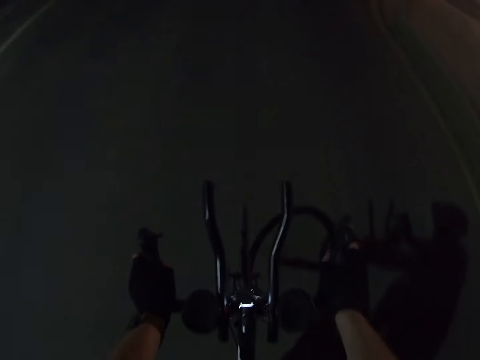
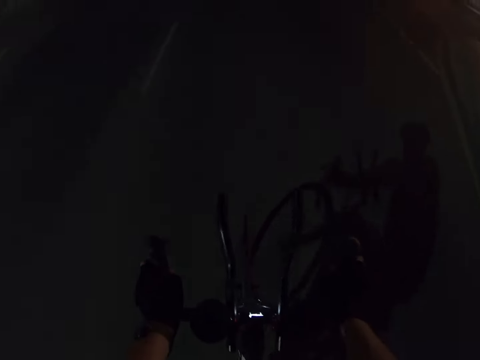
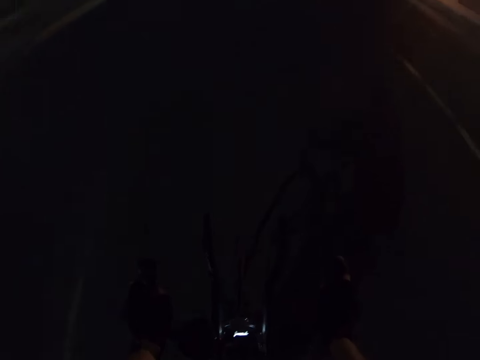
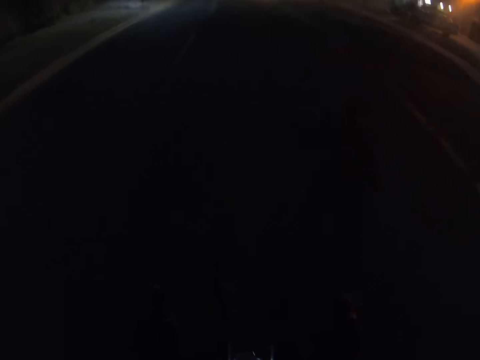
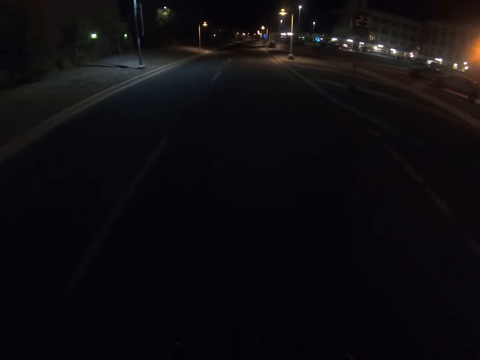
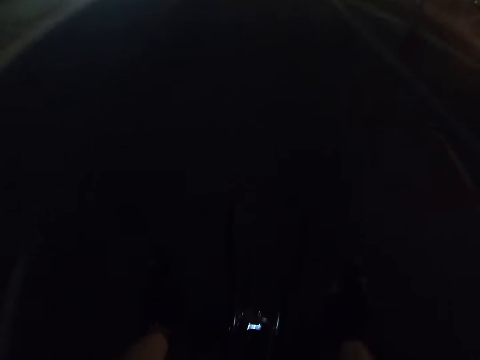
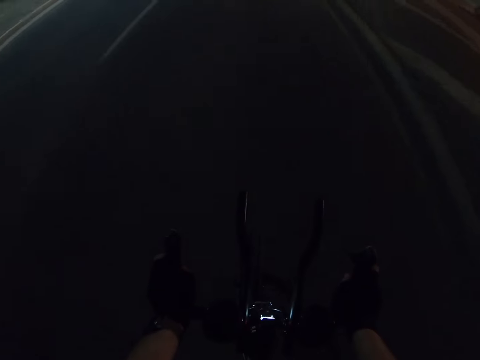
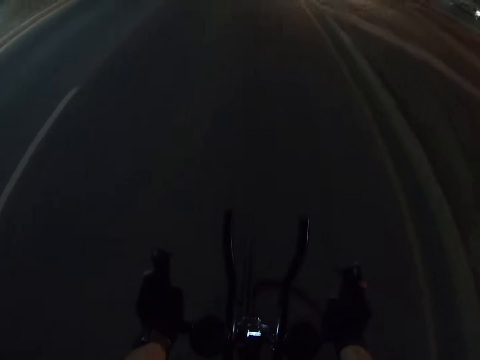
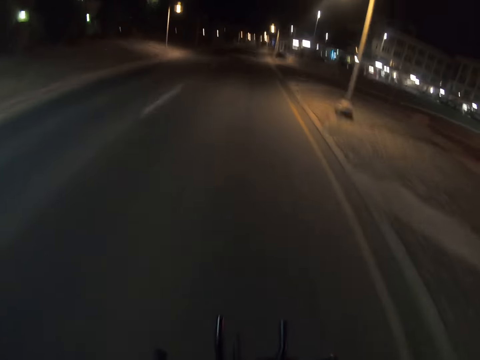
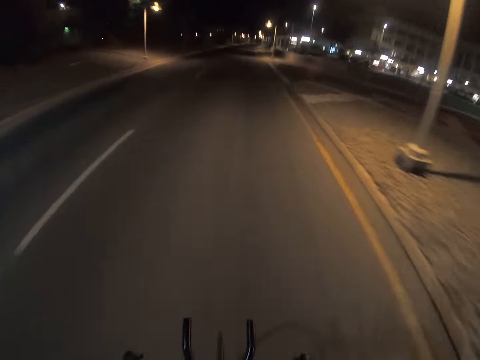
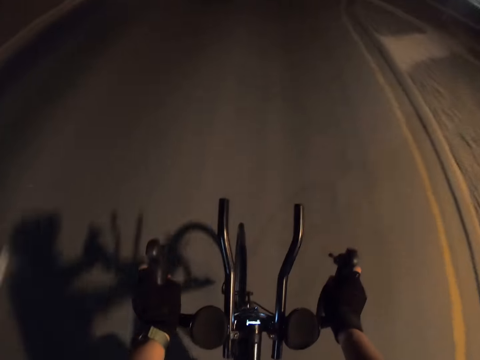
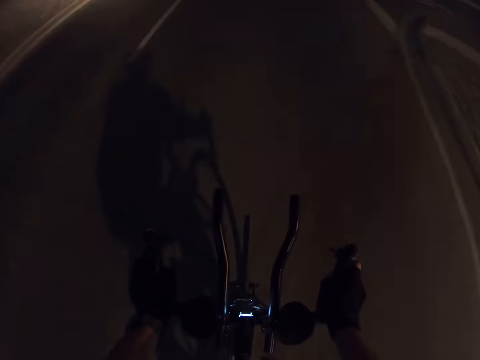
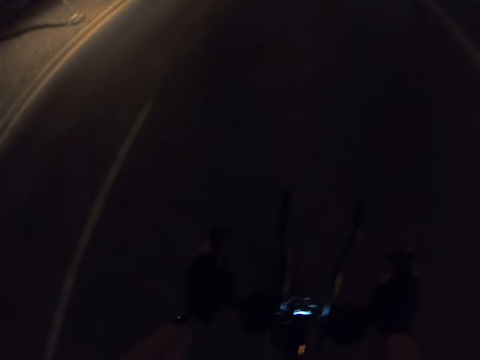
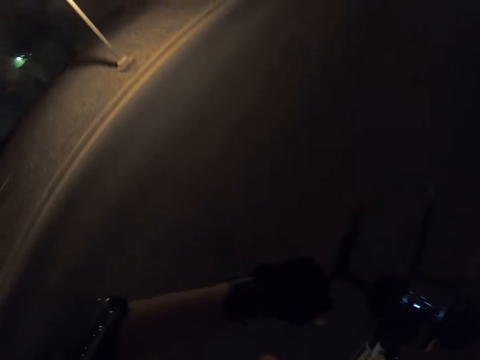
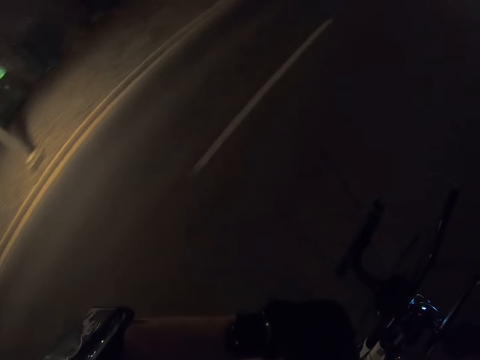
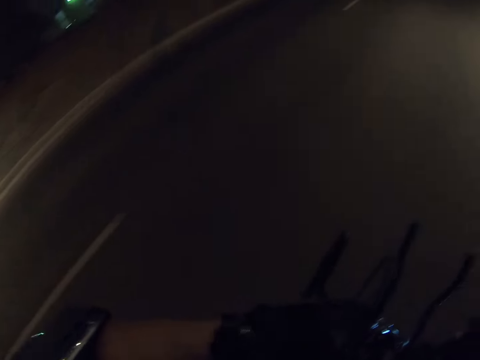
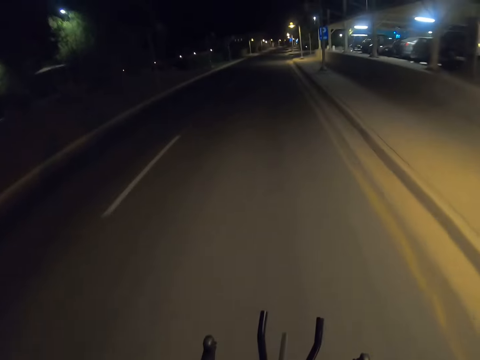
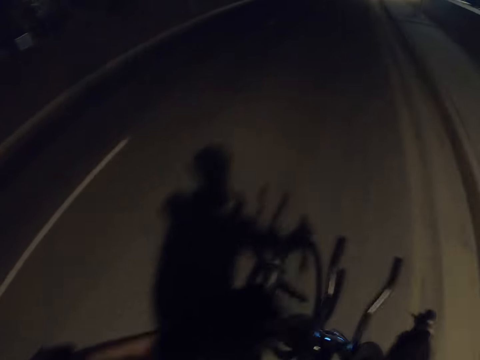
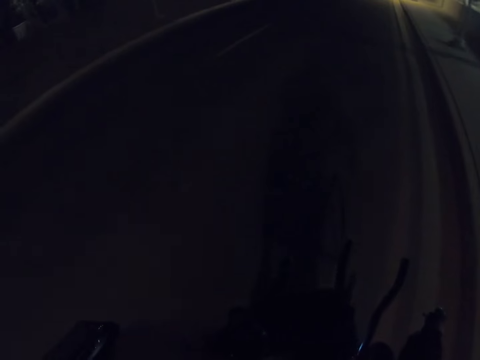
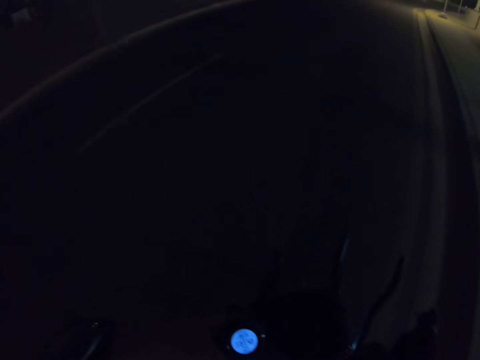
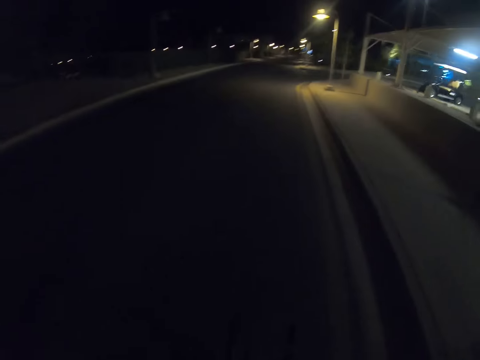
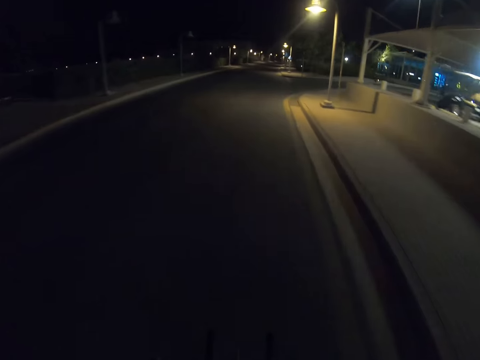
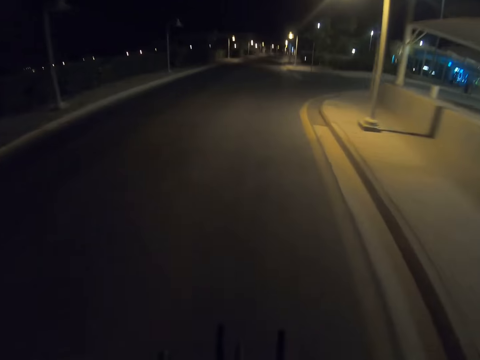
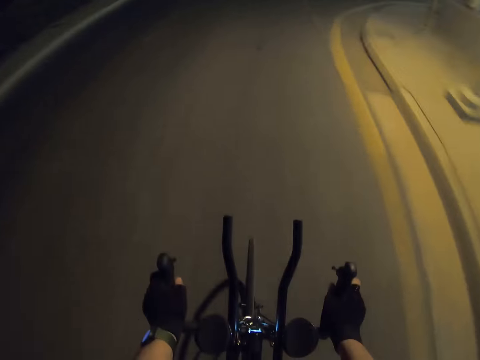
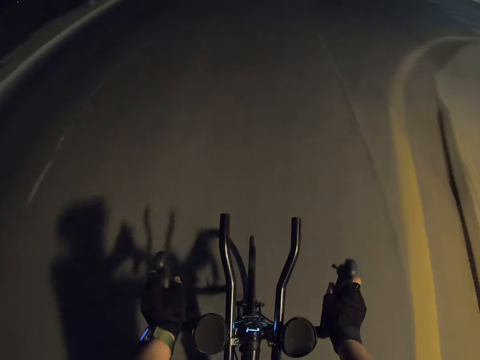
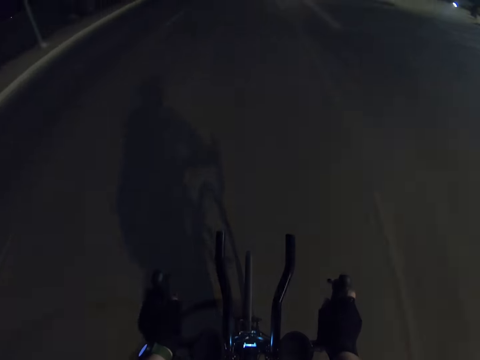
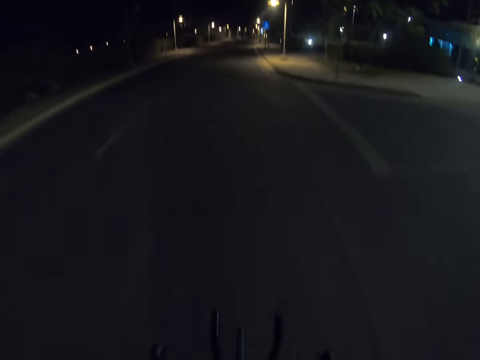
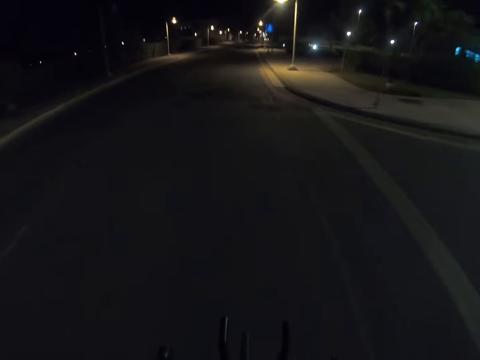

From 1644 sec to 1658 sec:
The camera wearer checks the watch on the left hand. They ride a bicycle on the road. They look at the watch.

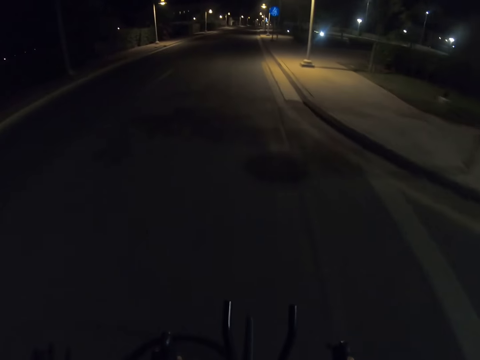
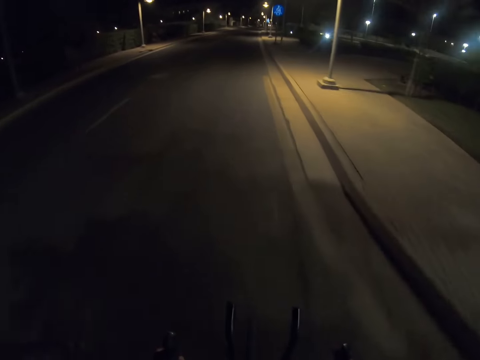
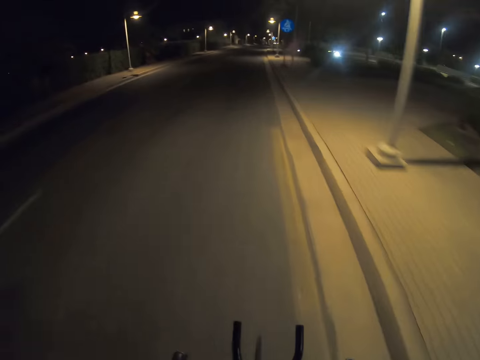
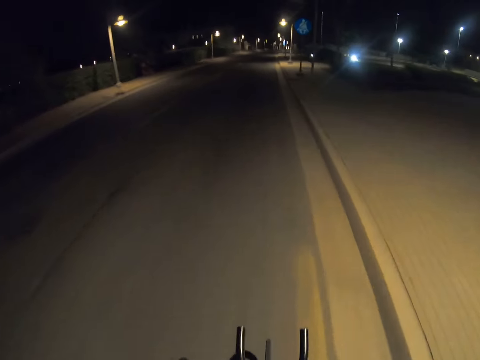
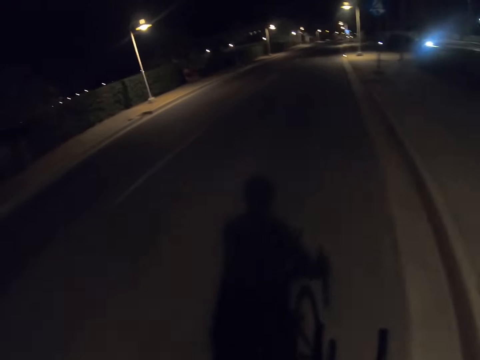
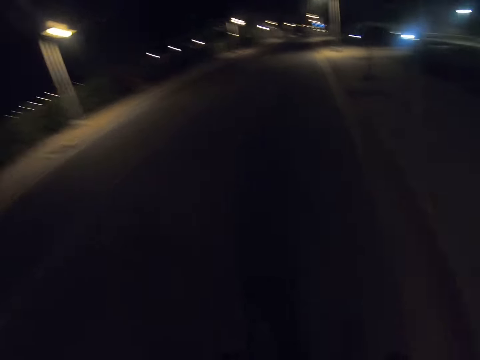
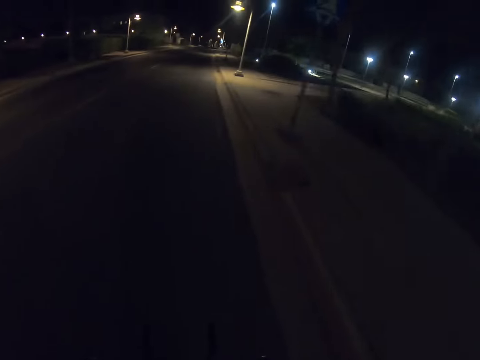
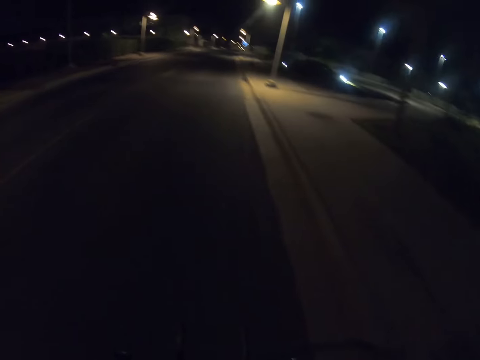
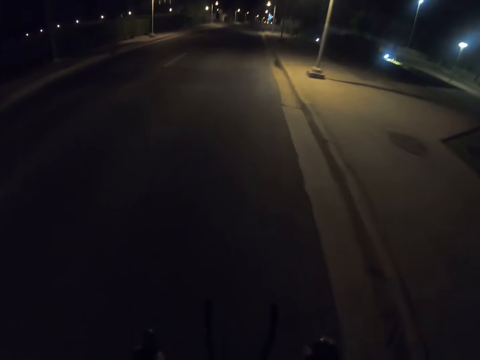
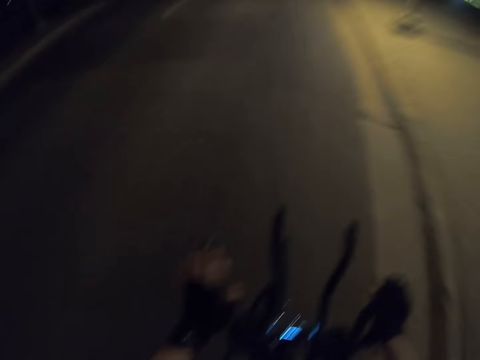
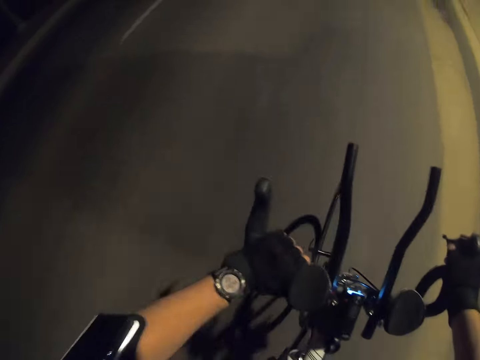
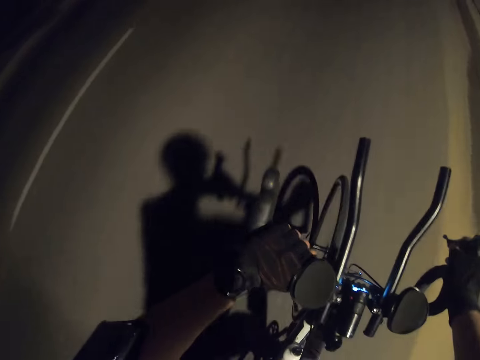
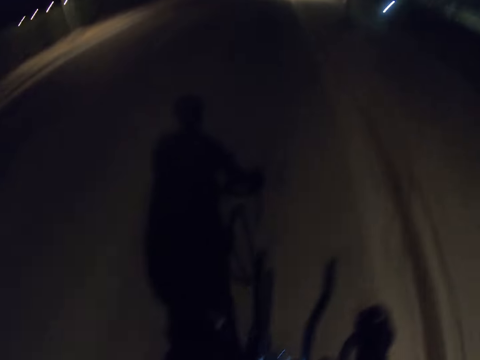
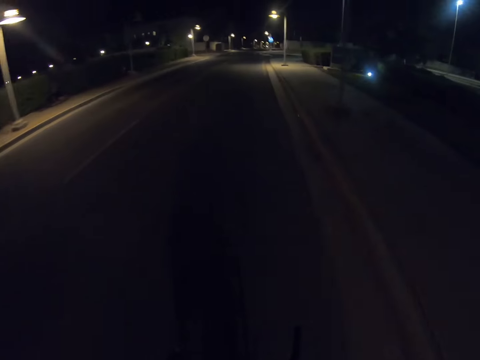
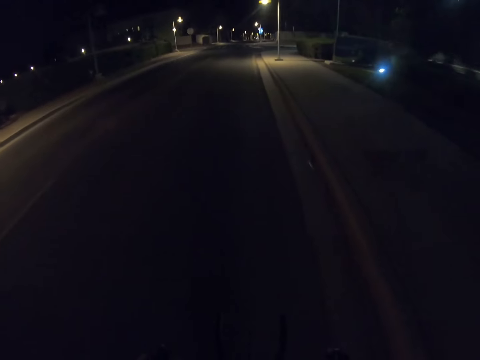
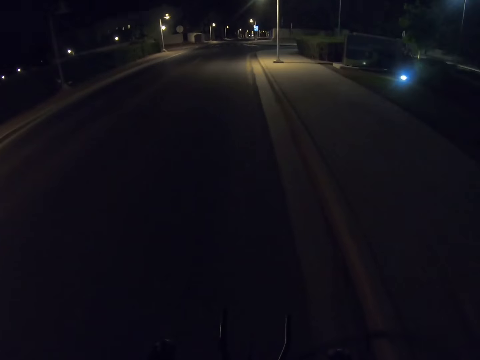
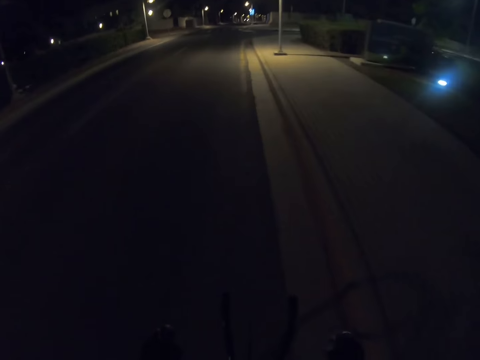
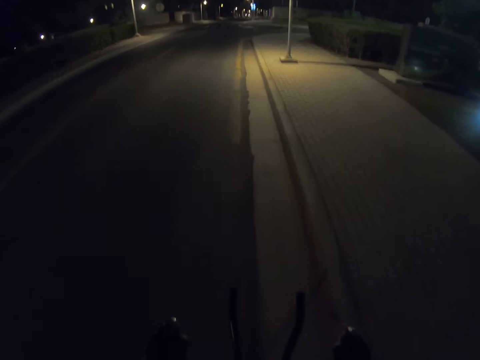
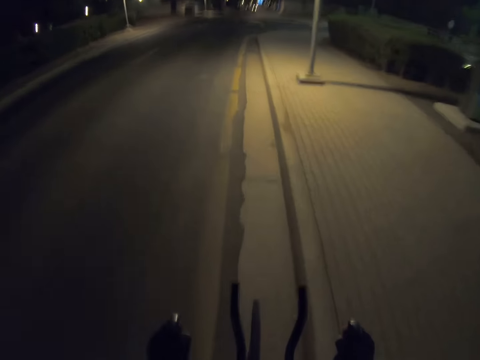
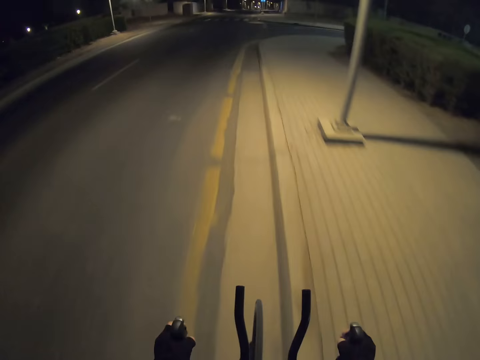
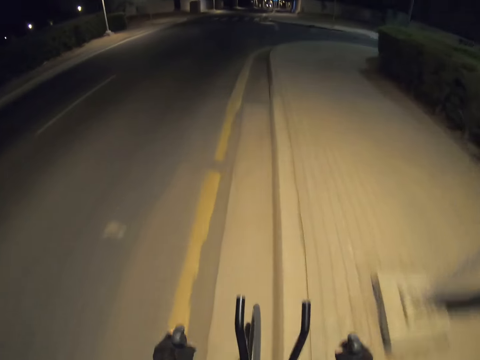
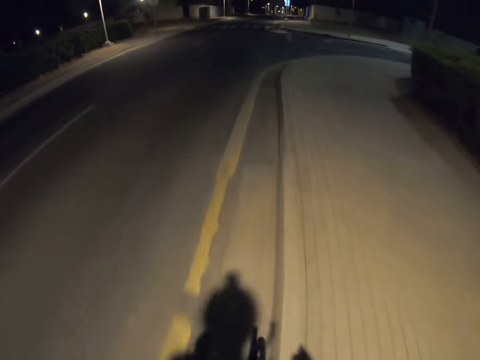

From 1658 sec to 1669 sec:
The camera wearer checks the watch on the left hand. They ride a bicycle on the road.

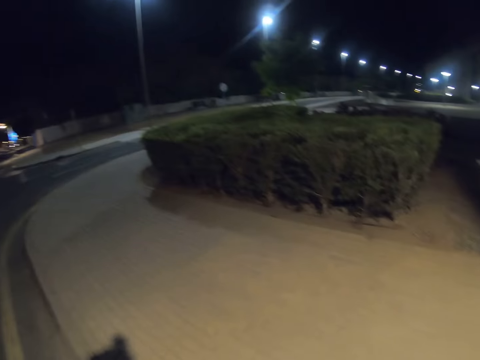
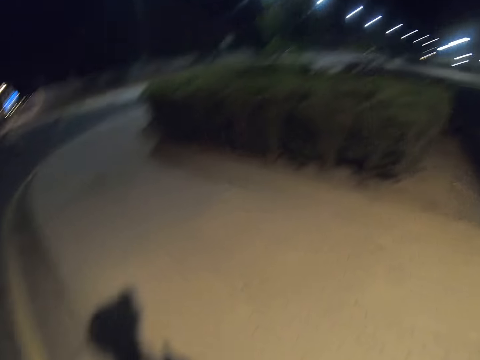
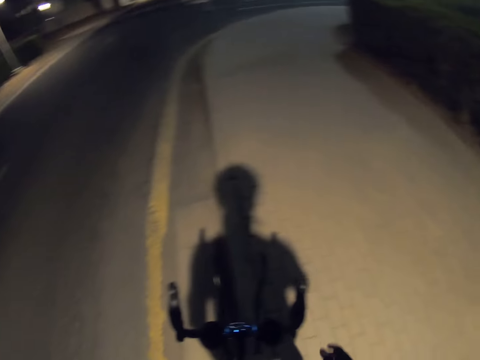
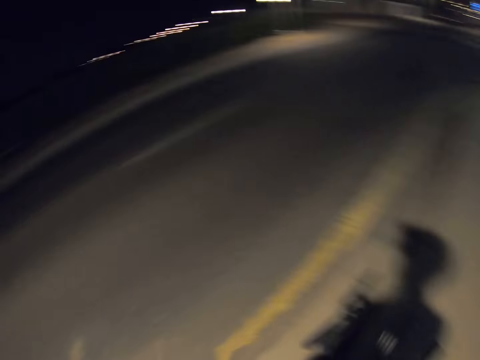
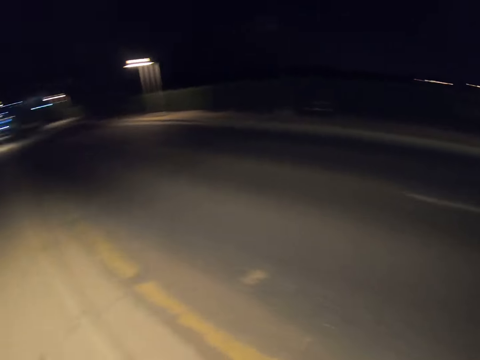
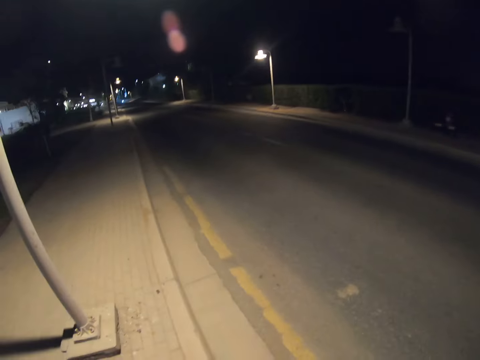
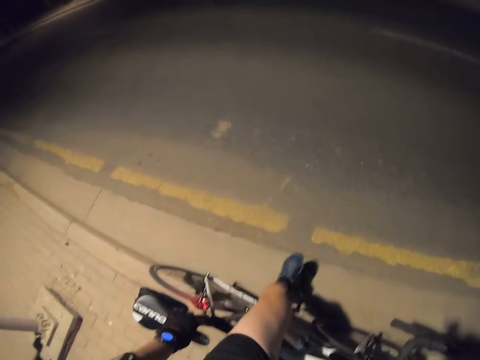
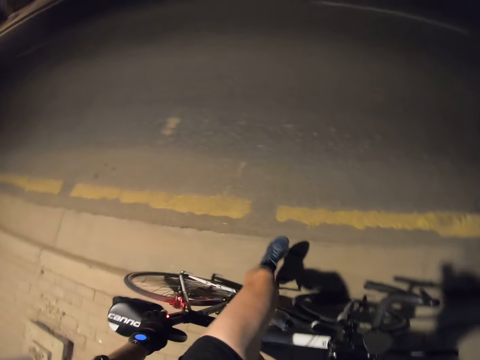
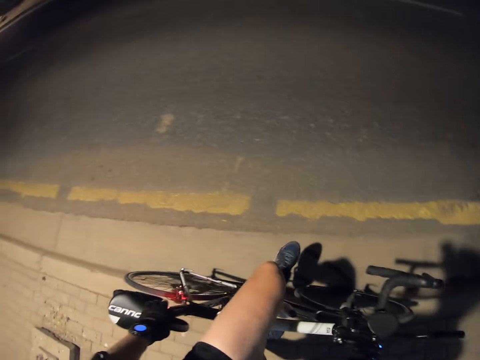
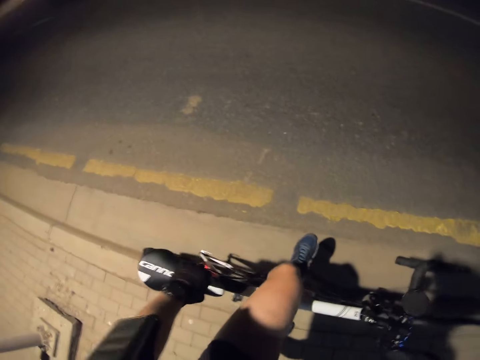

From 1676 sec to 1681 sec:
The camera wearer aligns the pedal on the bicycle. They put a leg on the bicycle pedal.
